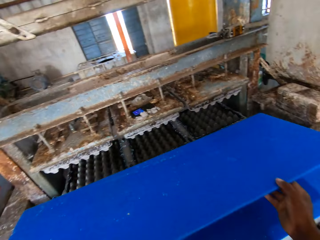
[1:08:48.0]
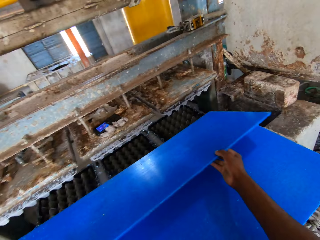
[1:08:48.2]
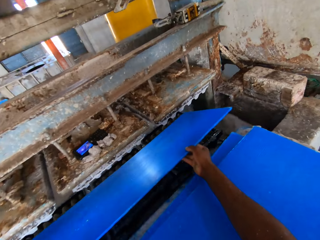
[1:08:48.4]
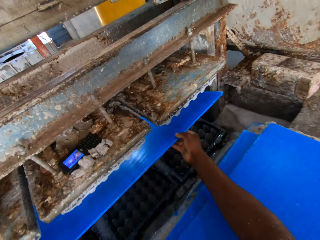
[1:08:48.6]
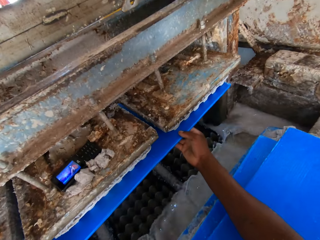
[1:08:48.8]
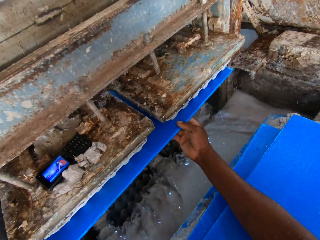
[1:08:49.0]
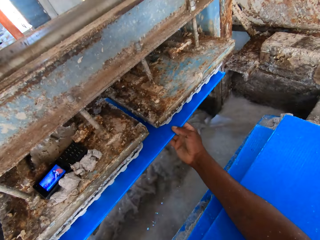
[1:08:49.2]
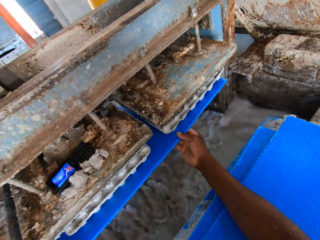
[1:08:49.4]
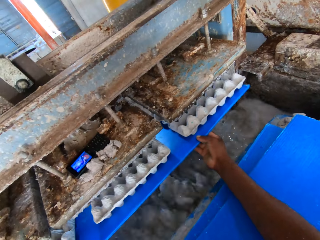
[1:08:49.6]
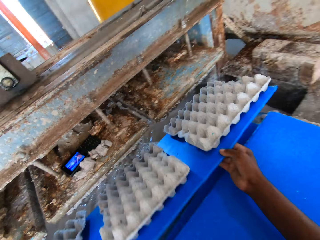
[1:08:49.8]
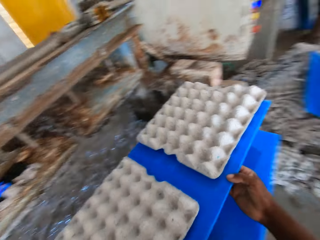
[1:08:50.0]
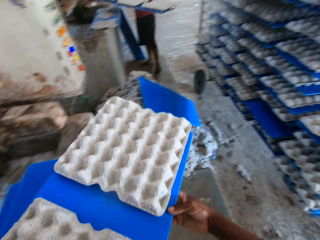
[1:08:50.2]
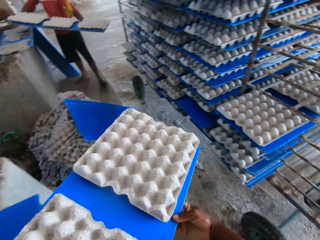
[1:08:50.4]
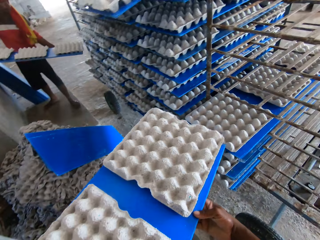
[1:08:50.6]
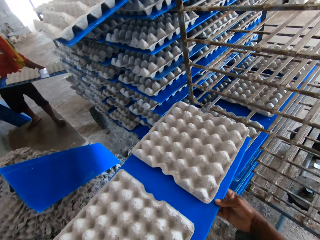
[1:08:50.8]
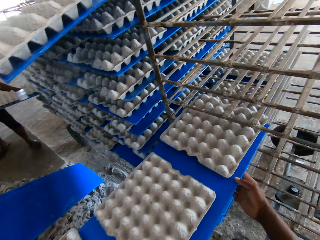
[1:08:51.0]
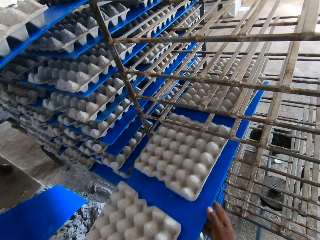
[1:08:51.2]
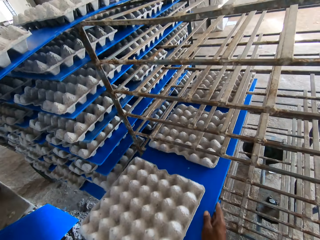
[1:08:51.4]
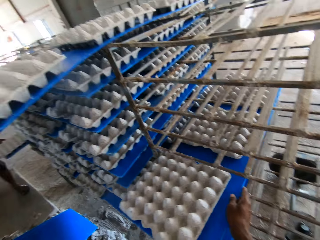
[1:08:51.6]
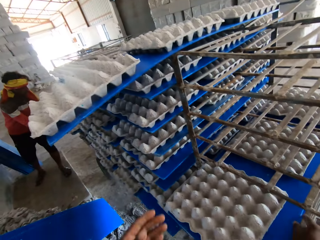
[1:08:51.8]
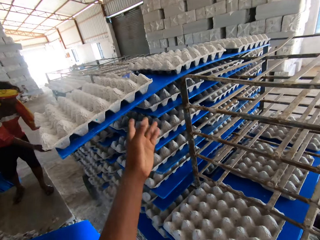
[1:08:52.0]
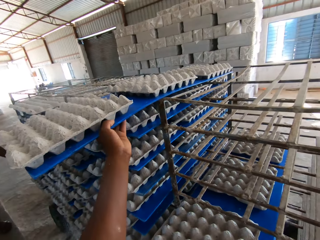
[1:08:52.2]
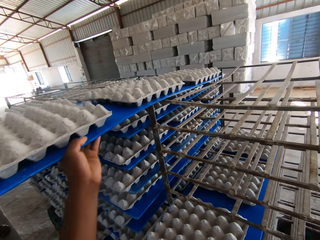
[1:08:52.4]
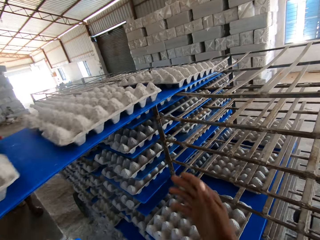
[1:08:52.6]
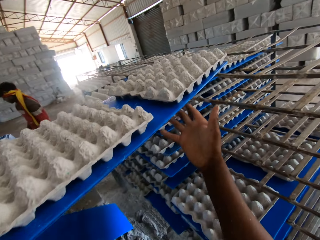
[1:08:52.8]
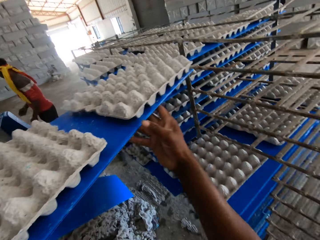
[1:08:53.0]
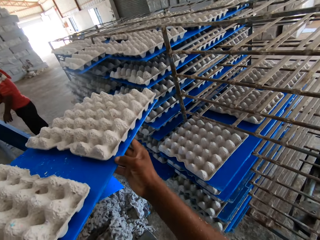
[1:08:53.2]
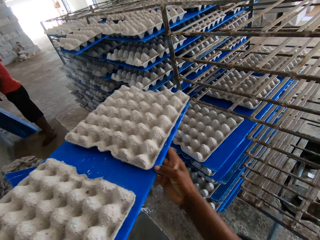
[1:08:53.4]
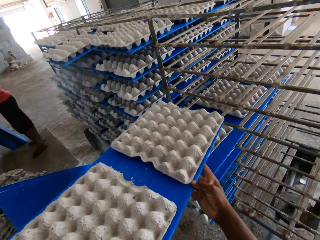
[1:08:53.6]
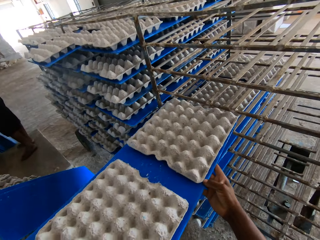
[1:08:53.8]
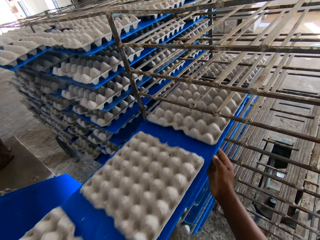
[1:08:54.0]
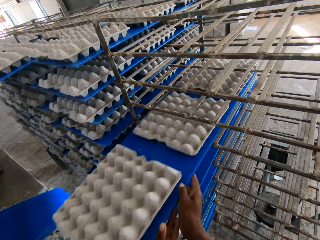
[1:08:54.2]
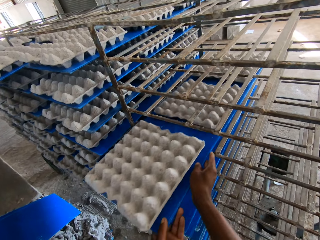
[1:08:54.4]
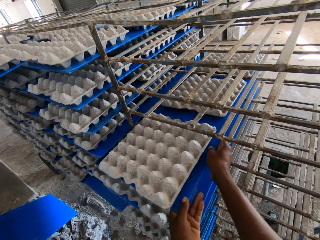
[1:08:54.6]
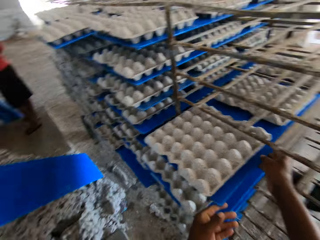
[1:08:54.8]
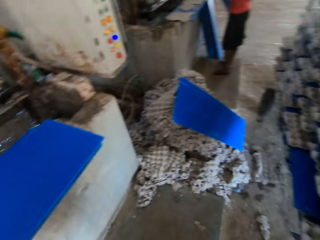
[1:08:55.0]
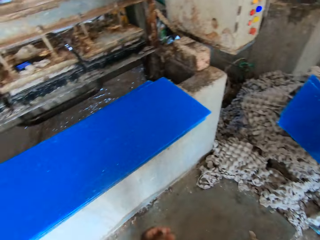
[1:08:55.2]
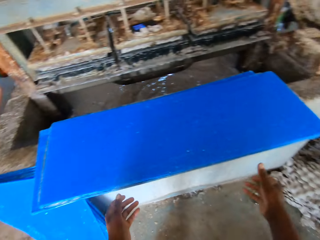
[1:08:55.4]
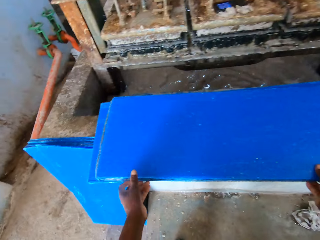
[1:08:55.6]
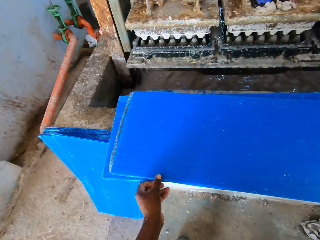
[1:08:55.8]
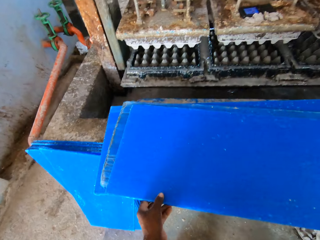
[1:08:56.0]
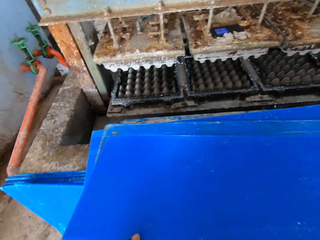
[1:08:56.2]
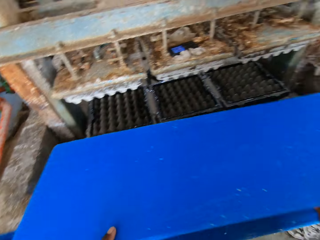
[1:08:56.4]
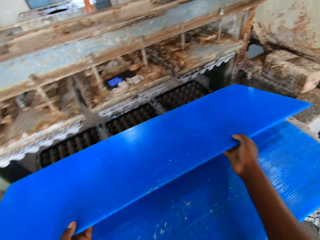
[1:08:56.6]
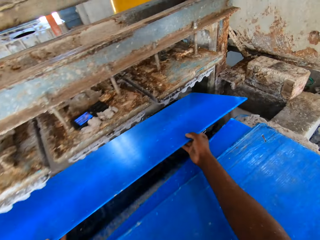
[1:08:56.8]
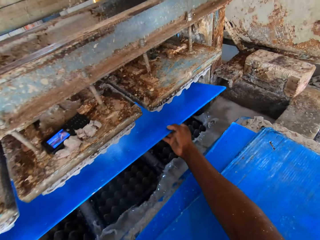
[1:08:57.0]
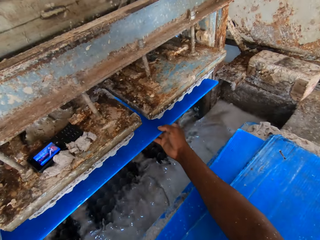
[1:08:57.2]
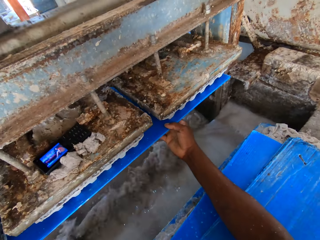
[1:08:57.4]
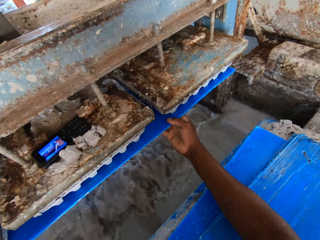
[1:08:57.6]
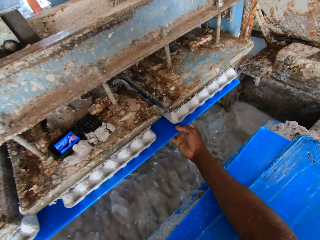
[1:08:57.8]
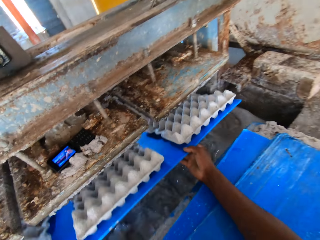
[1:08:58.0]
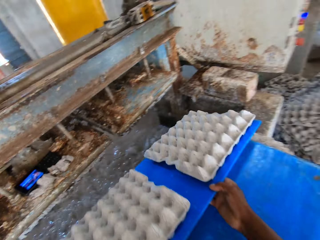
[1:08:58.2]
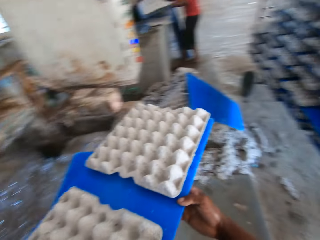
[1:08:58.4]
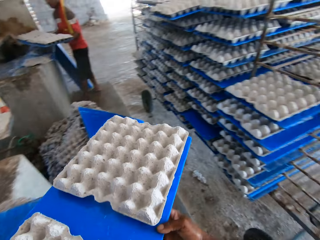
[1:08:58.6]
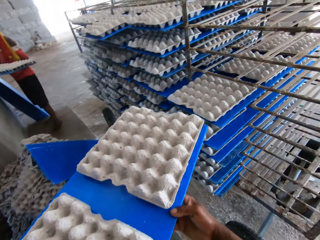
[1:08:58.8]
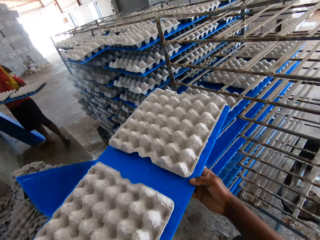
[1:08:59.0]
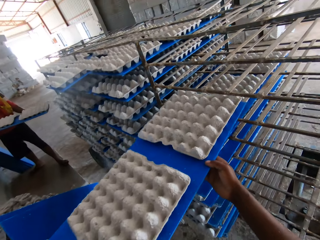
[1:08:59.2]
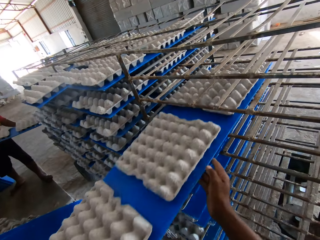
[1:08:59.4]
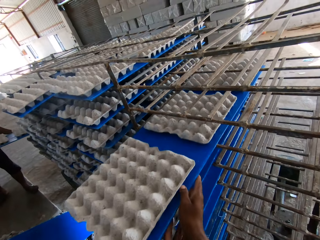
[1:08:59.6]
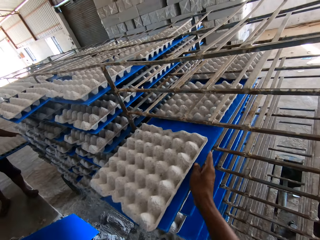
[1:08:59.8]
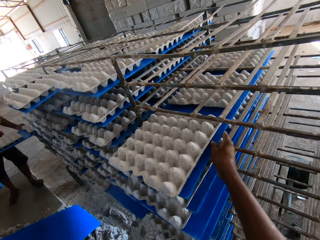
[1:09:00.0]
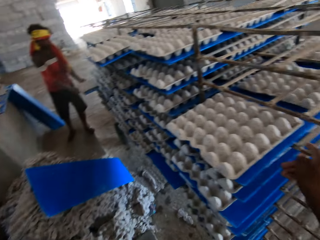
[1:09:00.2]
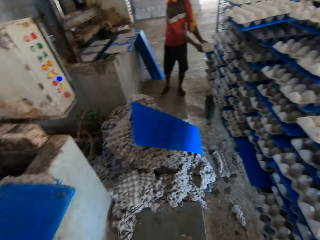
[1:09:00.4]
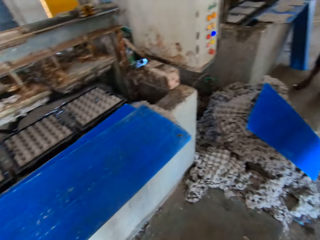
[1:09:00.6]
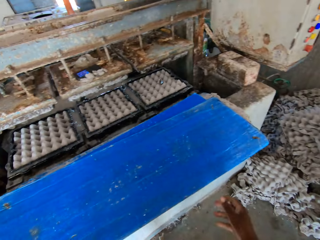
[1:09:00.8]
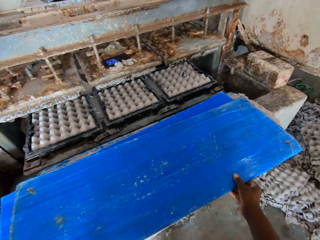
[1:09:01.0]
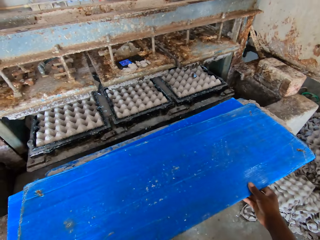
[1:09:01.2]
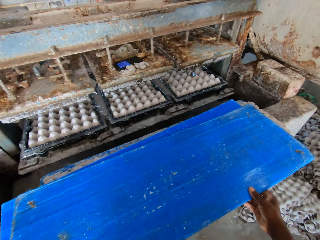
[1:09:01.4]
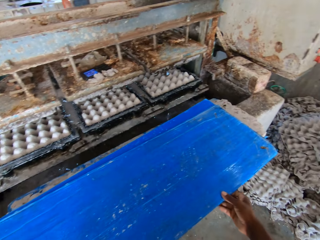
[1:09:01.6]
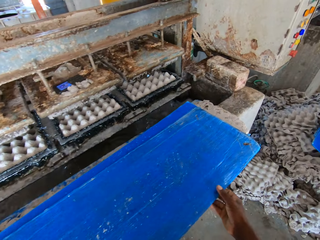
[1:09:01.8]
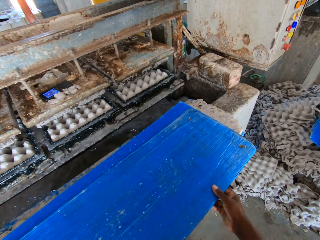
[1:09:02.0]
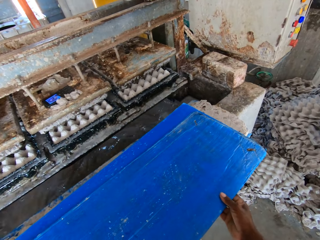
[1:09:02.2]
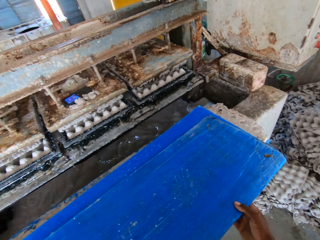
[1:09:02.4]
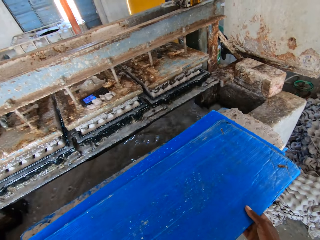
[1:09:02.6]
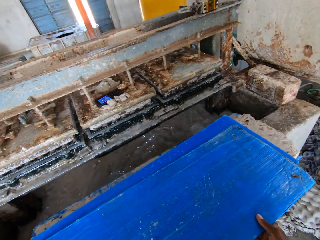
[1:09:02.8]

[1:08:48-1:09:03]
The camera wearer inserts the board in the egg tray making machine. He places the board of egg crates on the rack with both hands. He pulls the board with trays. A man places a board of egg crates on the rack with both hands. The camera wearer moves a board of egg crates on the rack with his left hand. He pulls the board with trays from the shelf. He places the board with trays in the shelf. He picks the board from the platform with both hands. He makes egg crates on the board in both hands with the egg carton making machine. He inserts the board in the egg tray making machine. He pulls the board with trays. The man places a board of egg crates on the rack with both hands. The camera wearer places the board of egg crates on the rack with both hands. He picks the board from the platform with both hands.

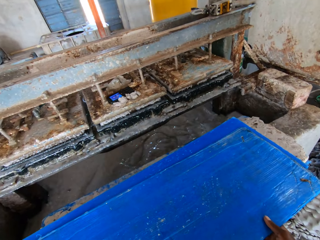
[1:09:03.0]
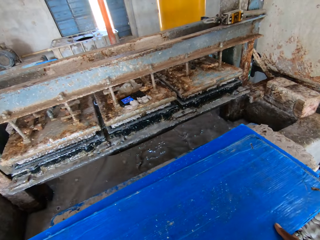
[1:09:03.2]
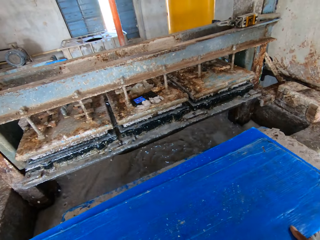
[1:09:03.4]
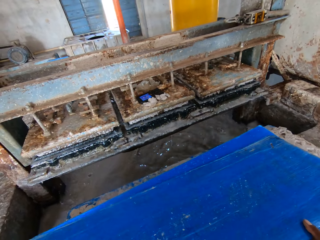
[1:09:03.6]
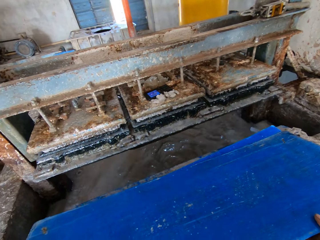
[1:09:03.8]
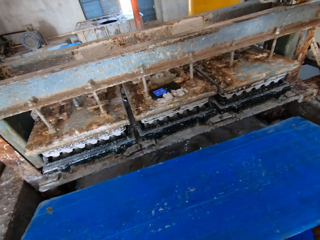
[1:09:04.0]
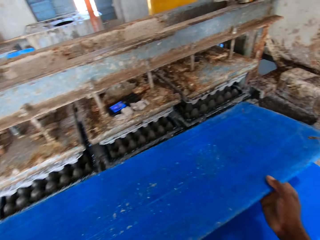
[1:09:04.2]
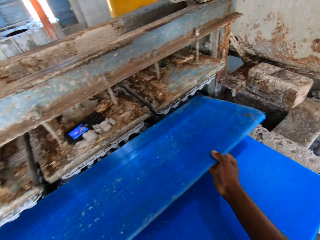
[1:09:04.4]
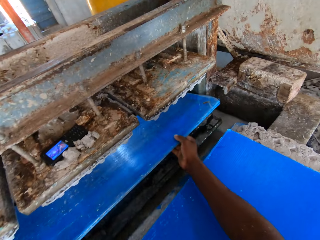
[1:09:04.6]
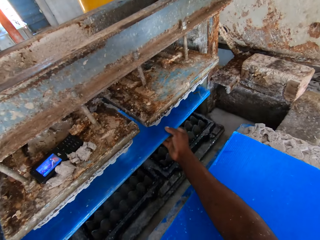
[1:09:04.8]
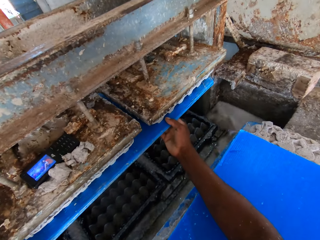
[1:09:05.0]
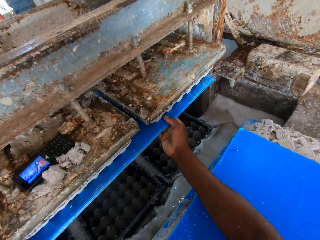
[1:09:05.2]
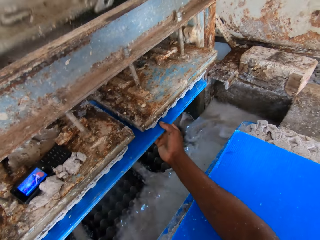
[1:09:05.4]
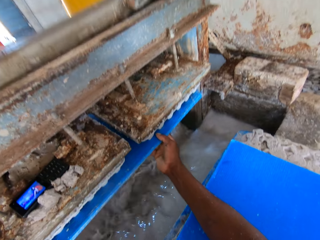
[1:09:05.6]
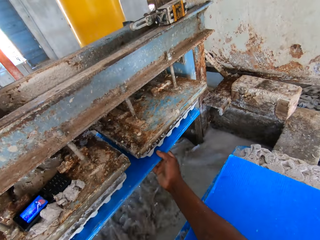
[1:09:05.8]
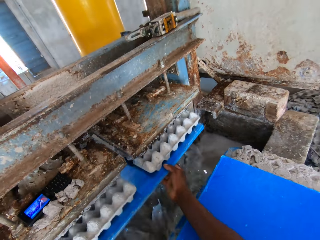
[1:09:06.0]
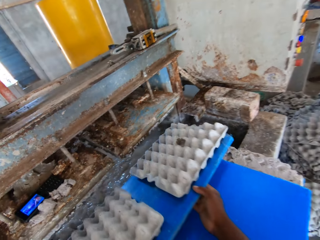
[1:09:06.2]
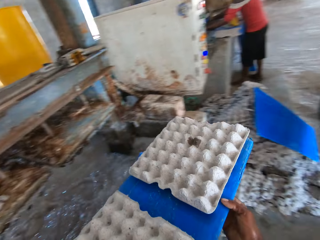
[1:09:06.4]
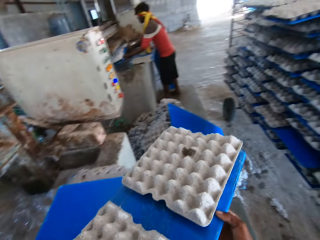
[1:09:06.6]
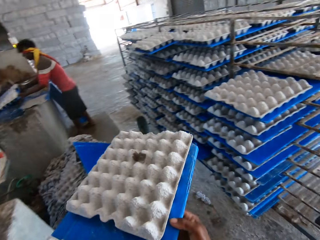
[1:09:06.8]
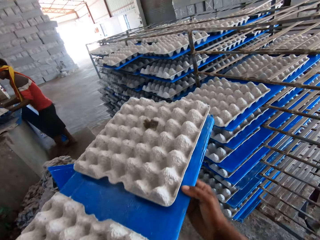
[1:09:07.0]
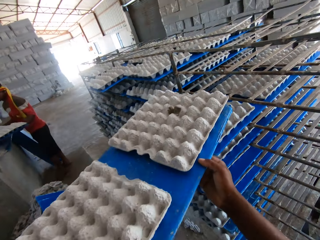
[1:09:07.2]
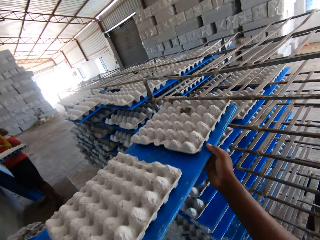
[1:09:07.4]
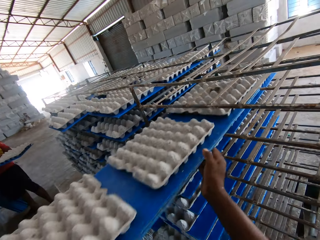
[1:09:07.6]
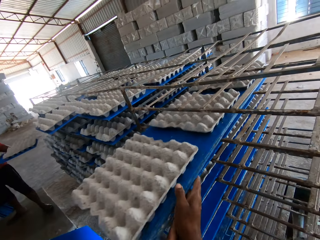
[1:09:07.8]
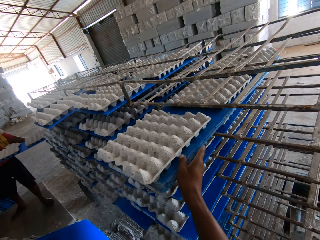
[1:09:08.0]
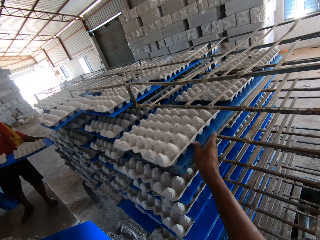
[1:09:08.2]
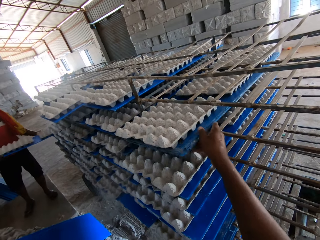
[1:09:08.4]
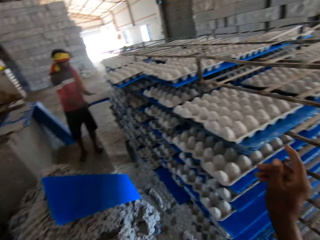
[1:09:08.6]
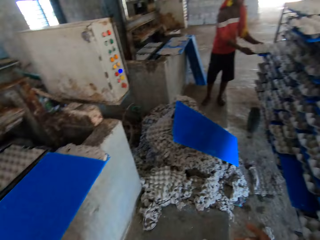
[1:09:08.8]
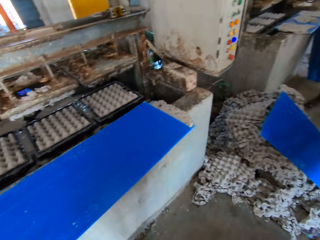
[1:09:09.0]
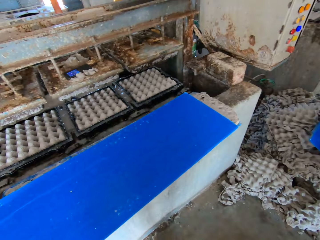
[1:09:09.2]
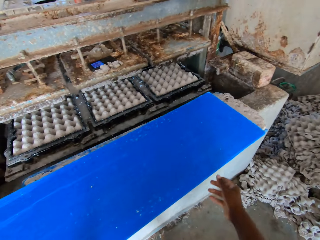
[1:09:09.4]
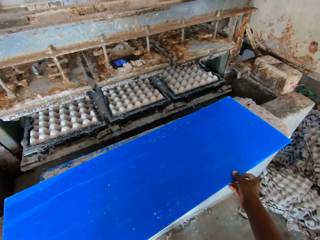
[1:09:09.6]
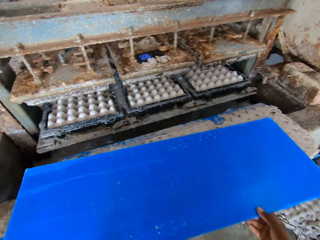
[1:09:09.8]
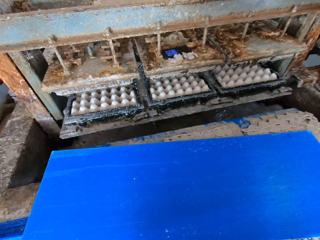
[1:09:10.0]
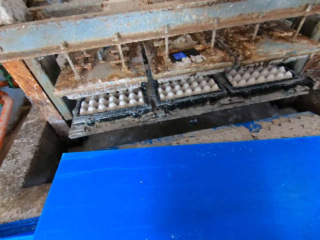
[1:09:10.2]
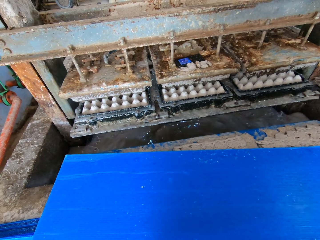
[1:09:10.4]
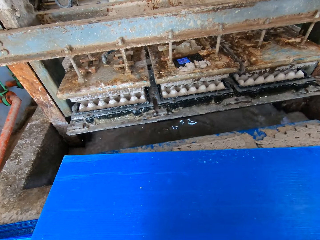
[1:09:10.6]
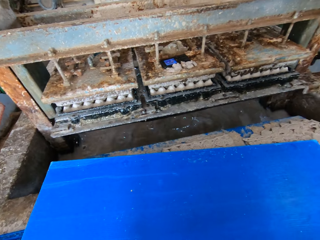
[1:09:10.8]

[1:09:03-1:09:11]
The camera wearer makes egg crates on the board in both hands with the egg carton making machine. They place the board in the egg tray making machine. They place the board of egg crates on the rack with both hands. They pull the board with trays. A man places a board of egg crates on the rack with both hands. The camera wearer picks a board.
